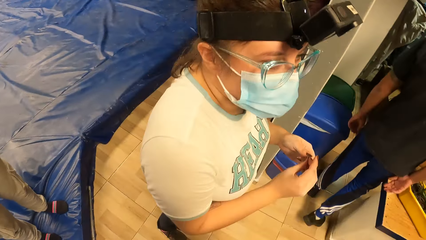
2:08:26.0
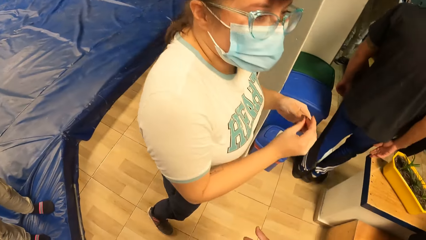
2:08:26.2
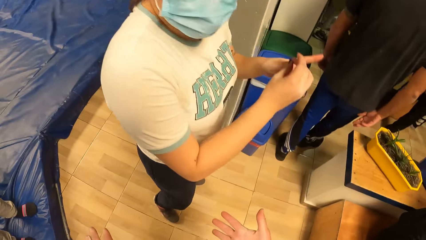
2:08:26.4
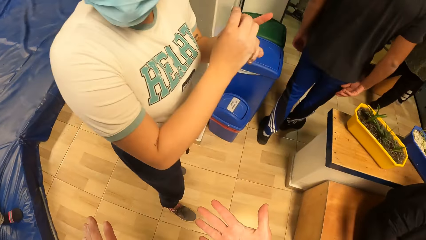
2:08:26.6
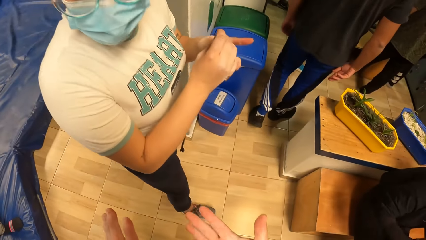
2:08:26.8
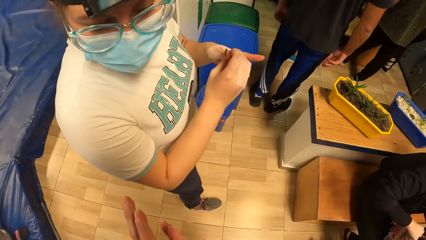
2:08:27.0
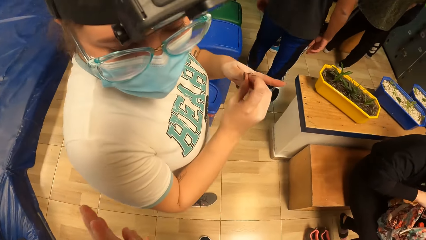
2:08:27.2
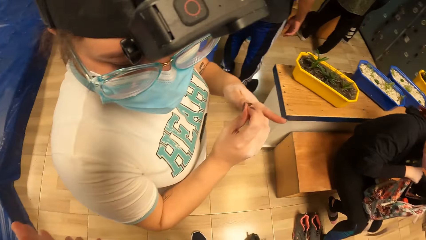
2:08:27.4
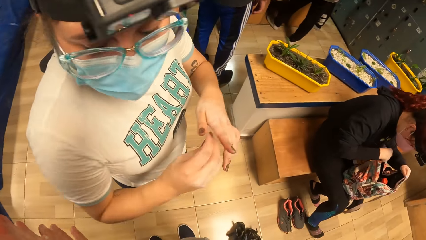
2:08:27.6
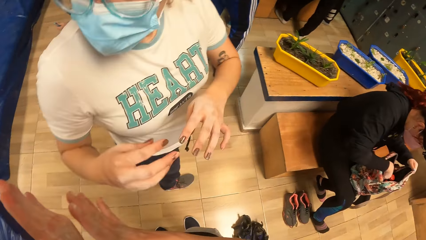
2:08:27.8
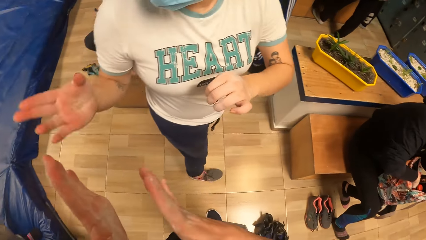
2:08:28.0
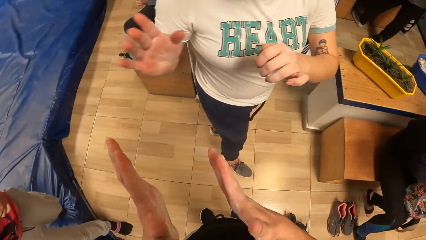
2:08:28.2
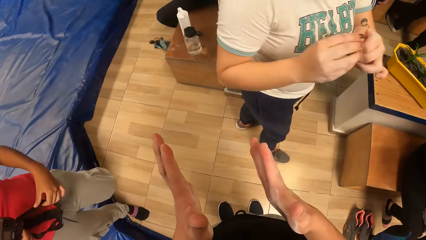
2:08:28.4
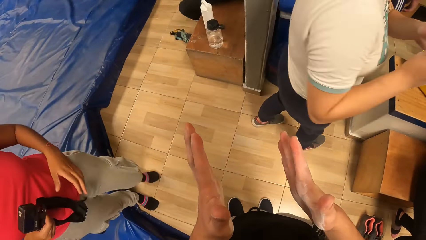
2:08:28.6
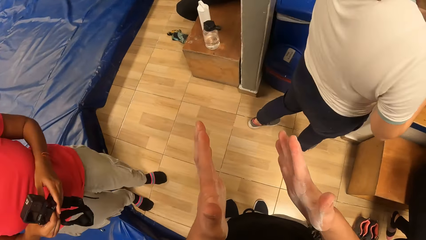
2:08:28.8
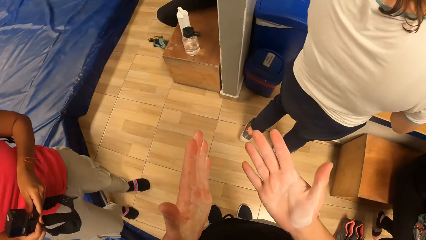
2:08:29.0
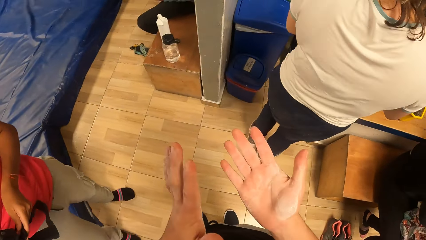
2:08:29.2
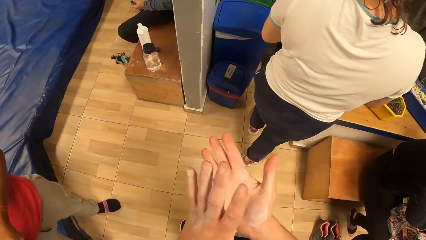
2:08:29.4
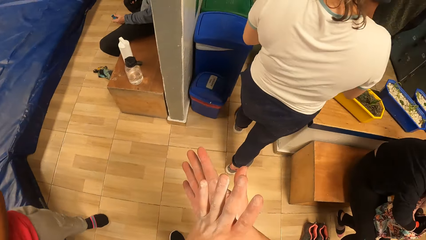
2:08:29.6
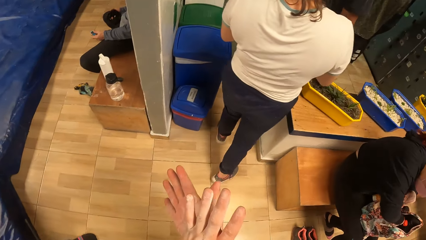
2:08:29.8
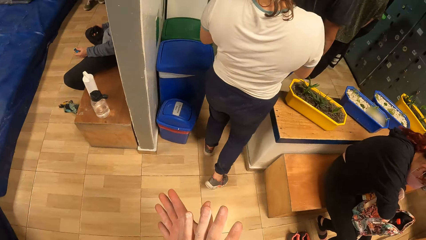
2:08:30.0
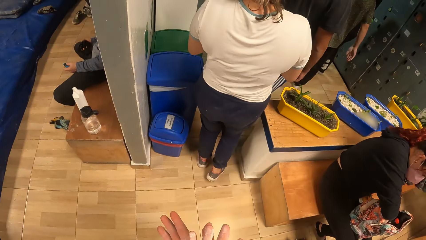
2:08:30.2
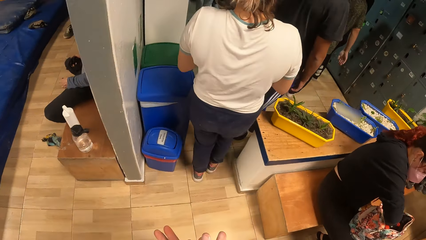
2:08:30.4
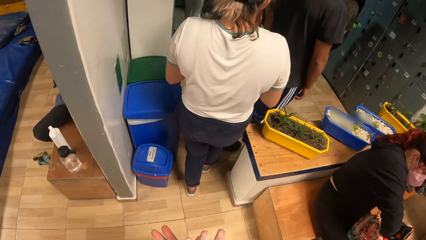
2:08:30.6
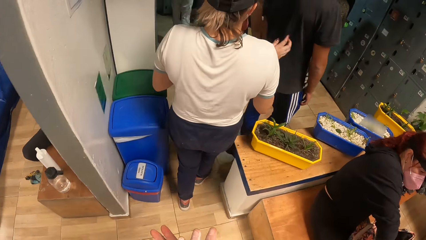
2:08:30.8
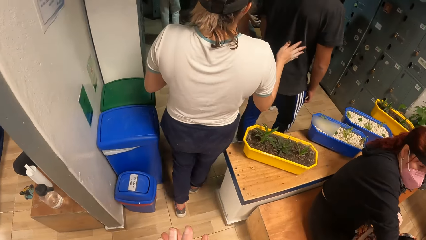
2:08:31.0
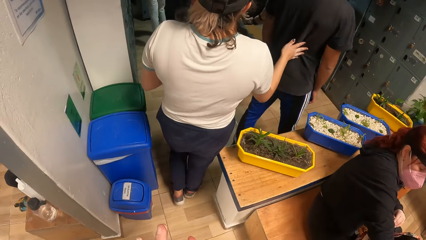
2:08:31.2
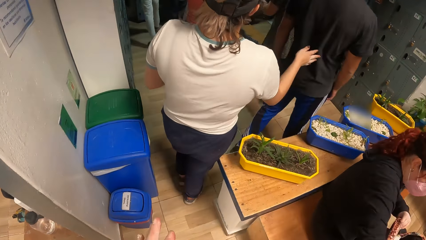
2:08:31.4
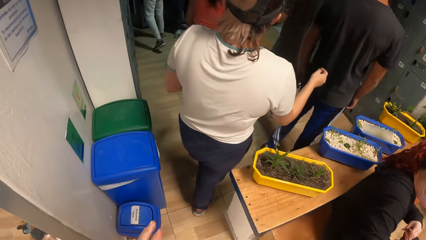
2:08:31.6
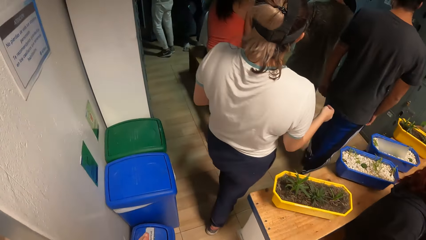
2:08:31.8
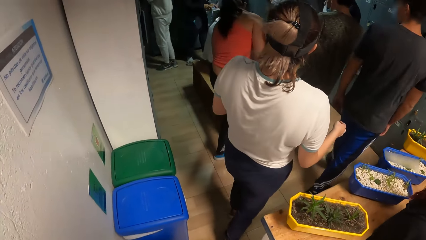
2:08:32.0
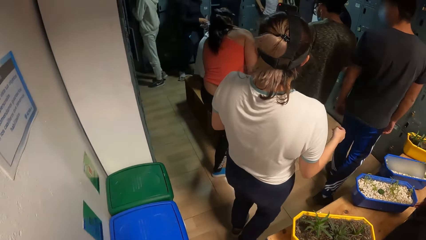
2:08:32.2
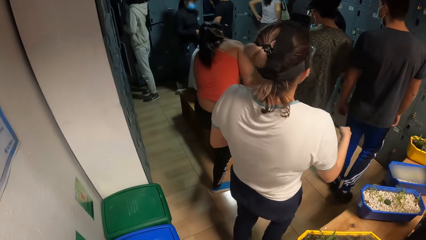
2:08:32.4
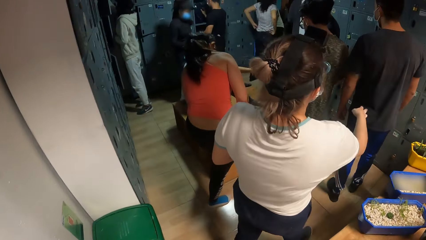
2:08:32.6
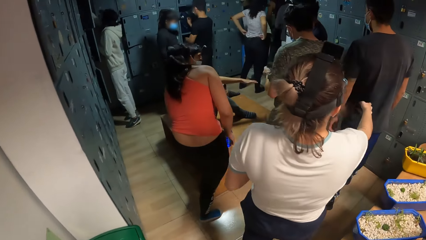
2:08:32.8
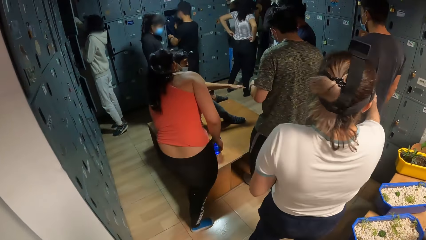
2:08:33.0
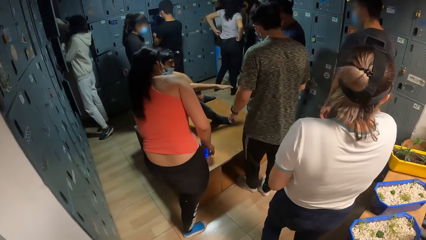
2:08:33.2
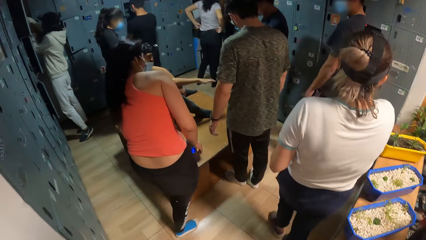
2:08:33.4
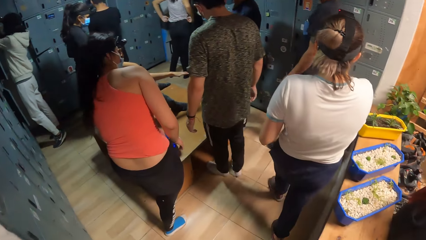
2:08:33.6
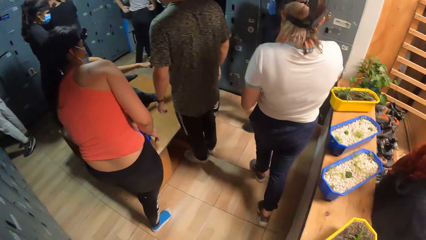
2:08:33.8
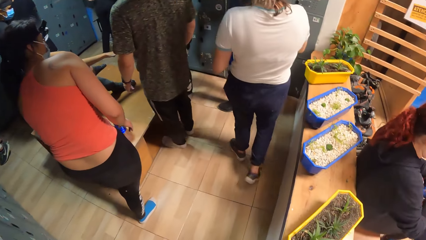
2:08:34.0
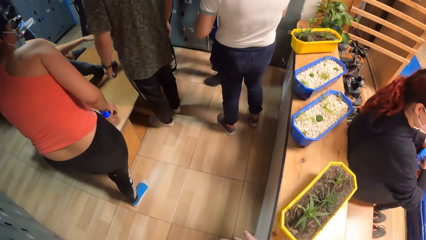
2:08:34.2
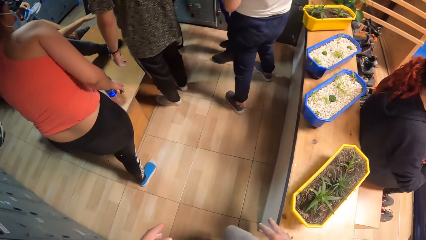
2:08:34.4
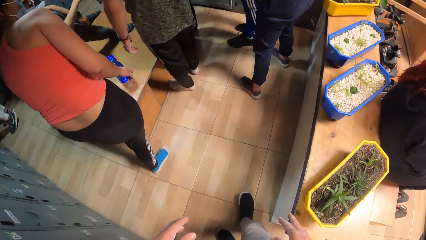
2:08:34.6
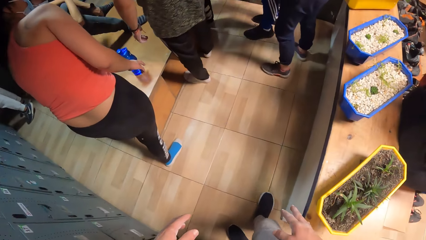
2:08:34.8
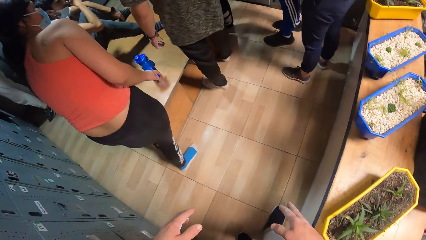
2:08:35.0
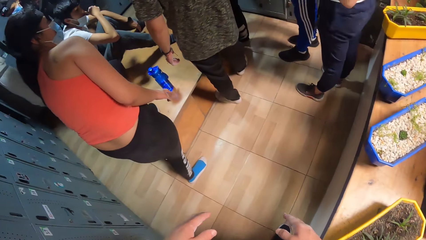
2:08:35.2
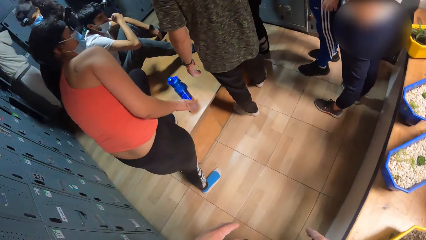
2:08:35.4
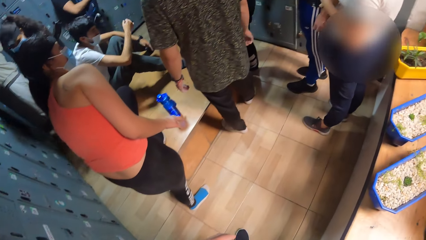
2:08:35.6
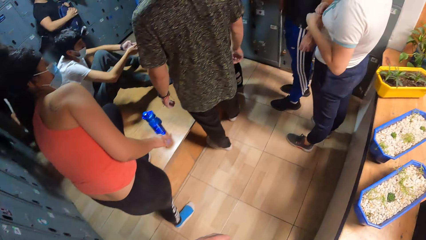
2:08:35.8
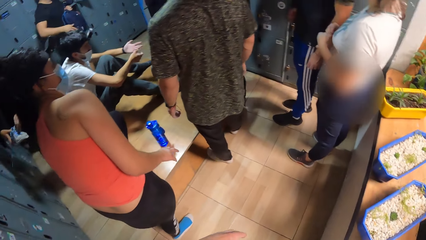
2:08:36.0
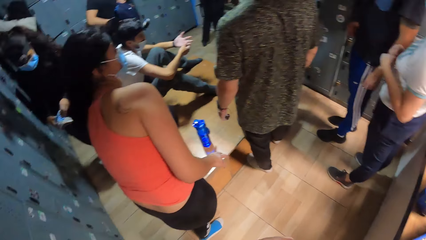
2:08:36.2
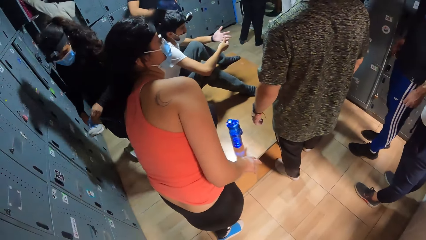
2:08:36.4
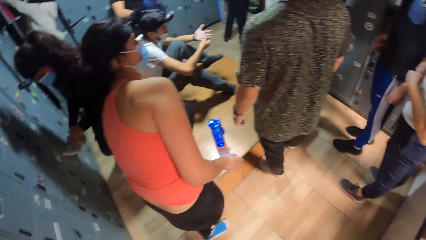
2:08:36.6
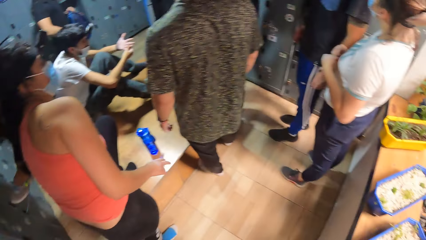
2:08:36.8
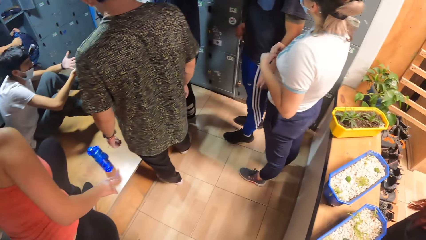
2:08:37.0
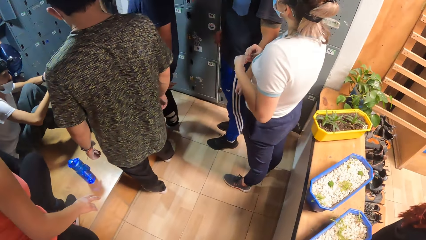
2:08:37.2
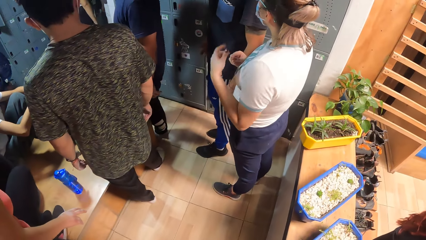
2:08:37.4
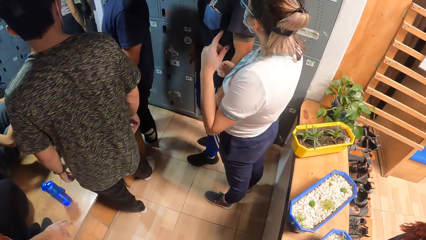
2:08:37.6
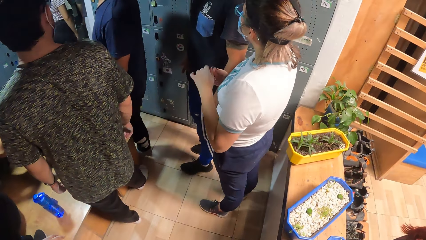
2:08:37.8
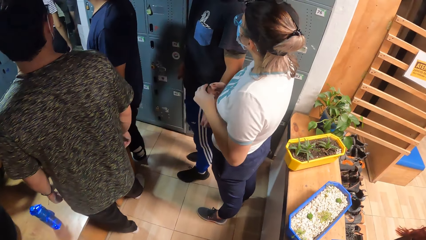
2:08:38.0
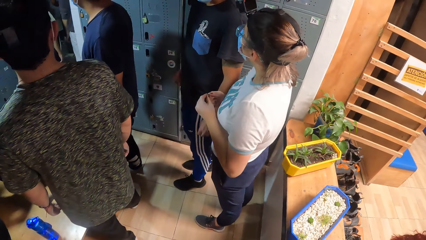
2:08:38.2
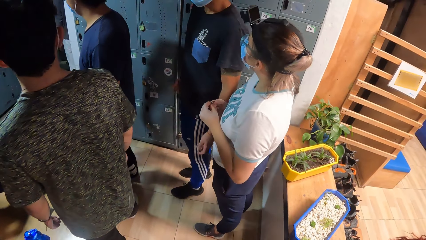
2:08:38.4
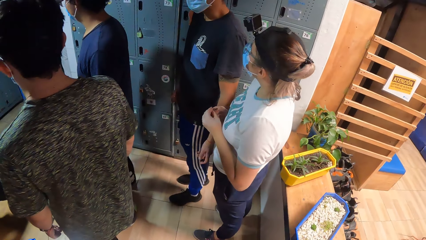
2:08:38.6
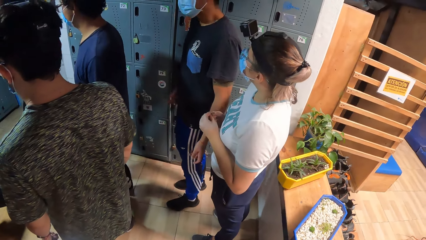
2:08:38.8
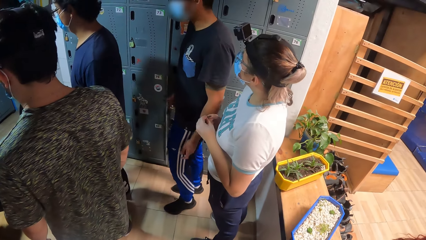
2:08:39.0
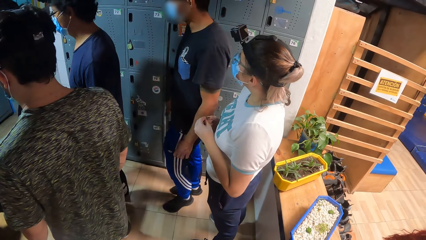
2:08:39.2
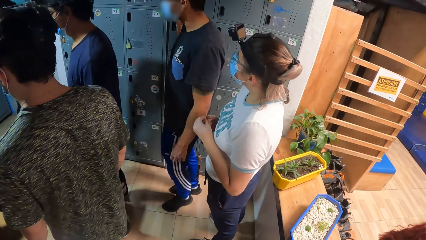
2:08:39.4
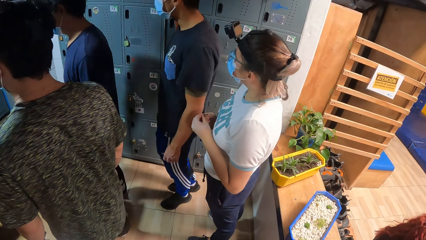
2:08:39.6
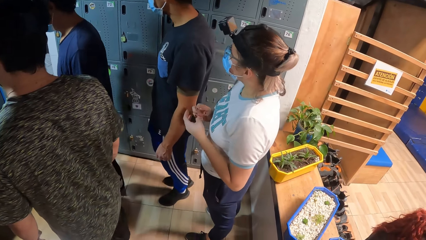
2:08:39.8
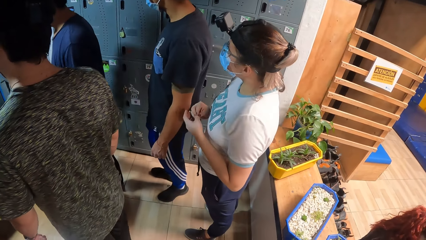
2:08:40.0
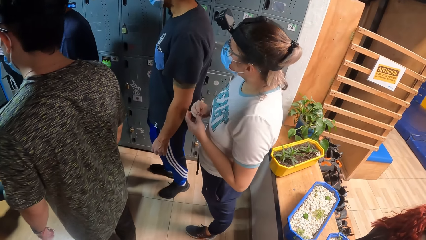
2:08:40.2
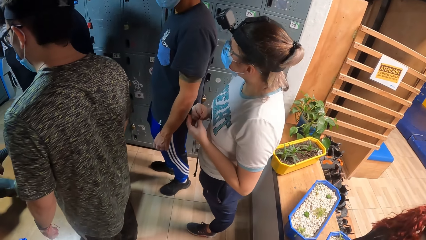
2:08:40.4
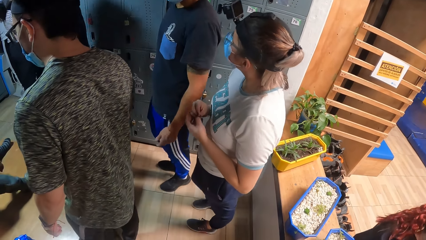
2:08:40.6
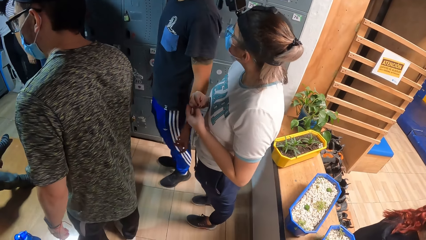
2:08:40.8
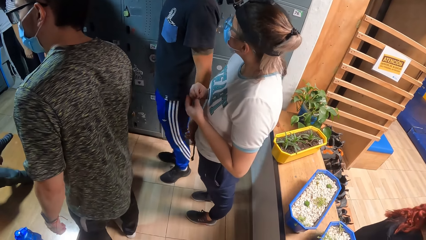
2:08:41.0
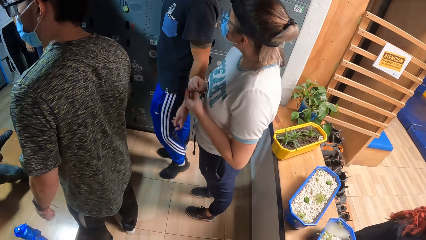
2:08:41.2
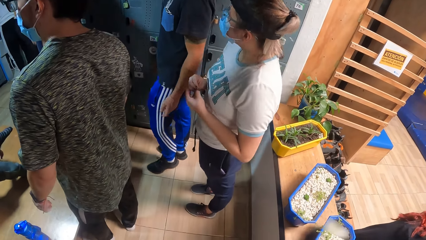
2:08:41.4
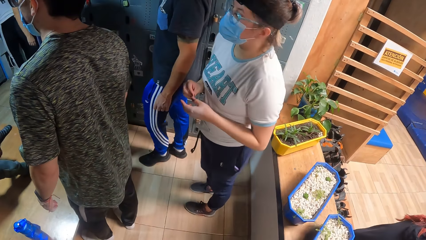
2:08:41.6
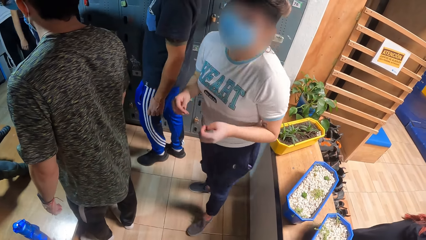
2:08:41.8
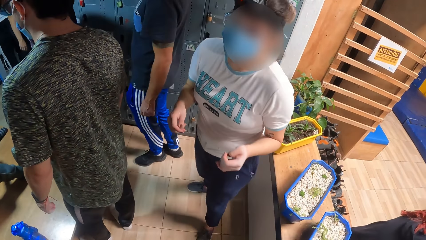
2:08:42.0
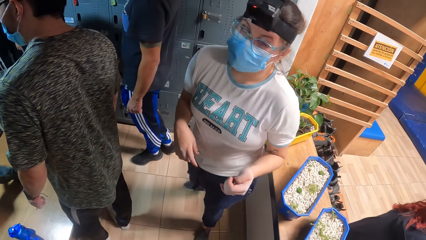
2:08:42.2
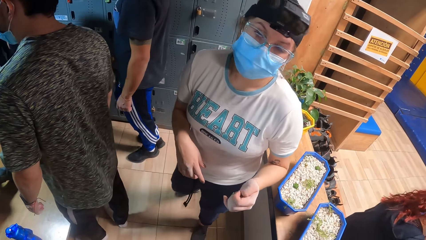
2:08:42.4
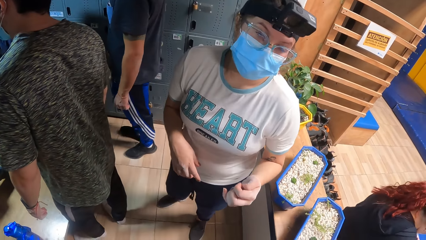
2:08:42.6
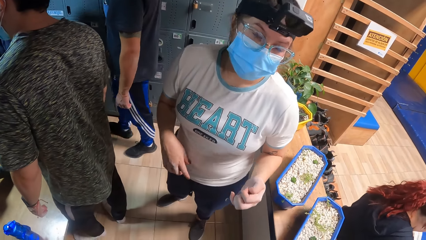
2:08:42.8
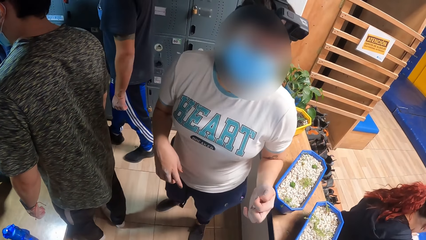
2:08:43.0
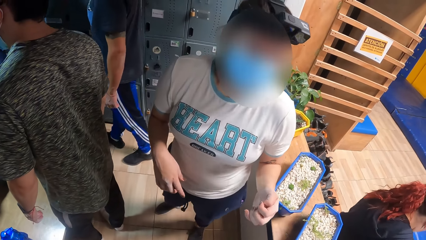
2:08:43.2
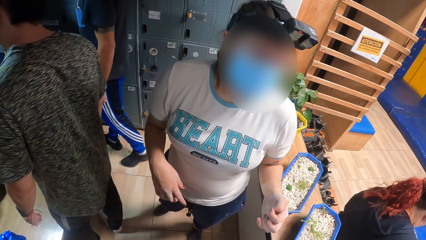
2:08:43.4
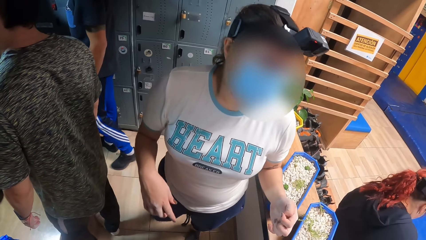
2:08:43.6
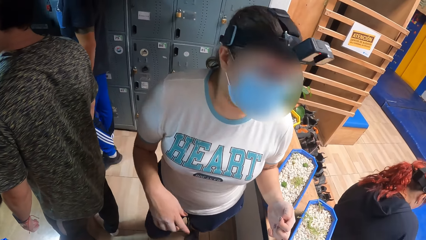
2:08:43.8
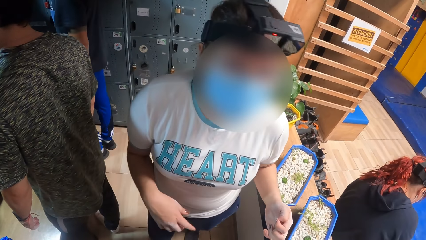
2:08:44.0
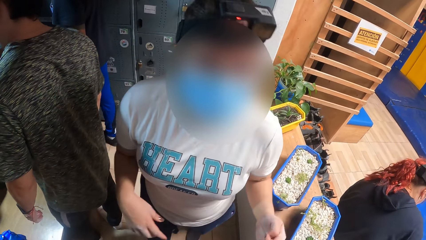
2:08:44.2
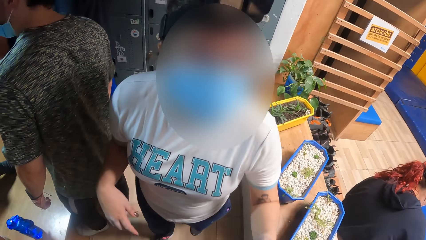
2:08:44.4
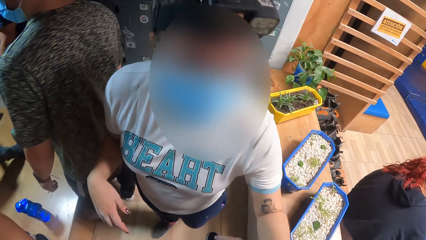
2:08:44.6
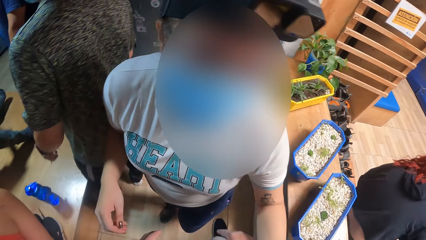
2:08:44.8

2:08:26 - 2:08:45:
A woman makes a hand gesture. The camera wearer makes a hand gesture. He rubs his hands. The woman touches a man. The camera wearer walks around the room. The woman interacts with the man. The camera wearer looks around the room. The woman interacts with the camera wearer. The camera wearer converses with the woman.
